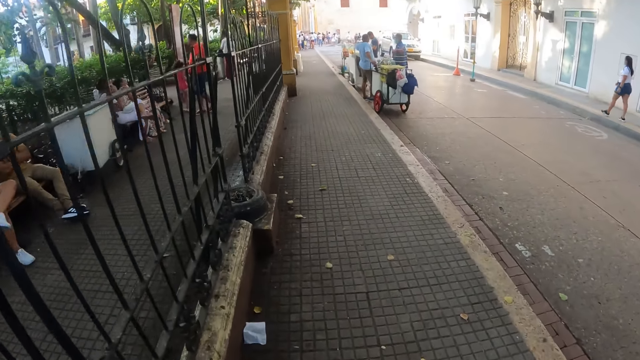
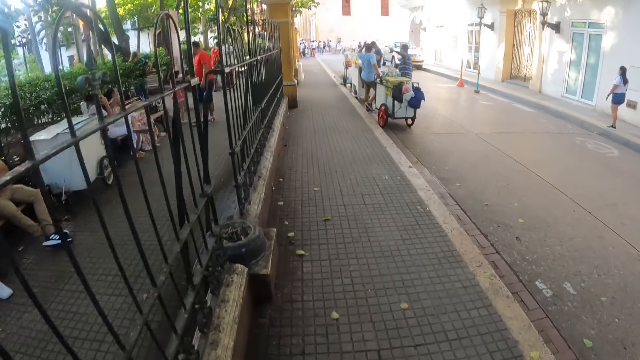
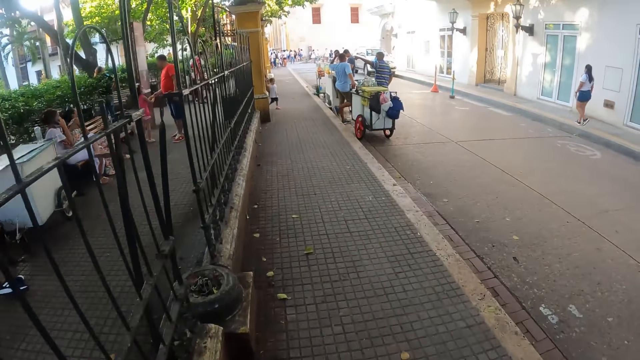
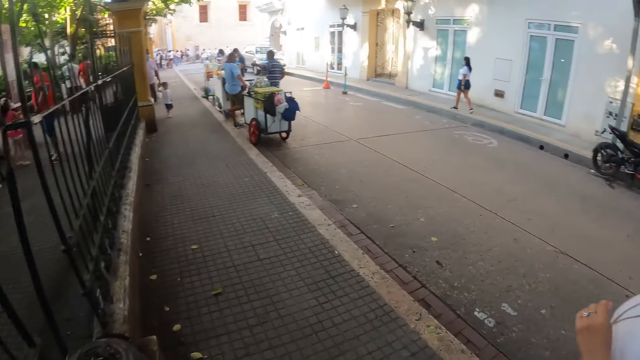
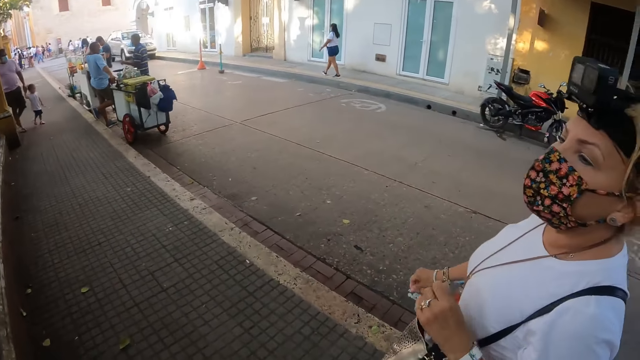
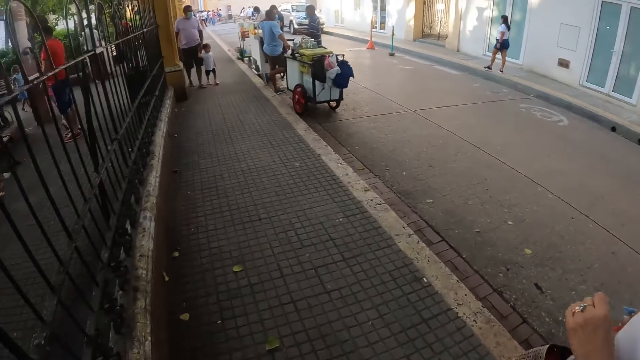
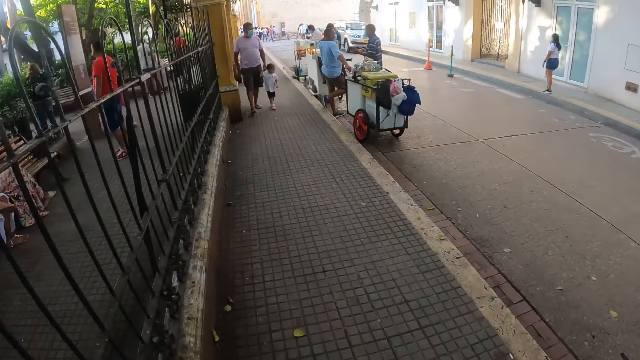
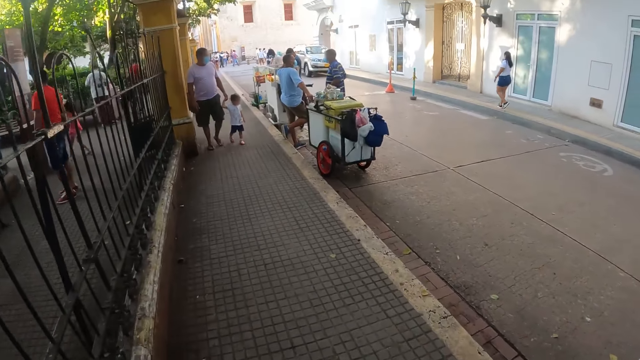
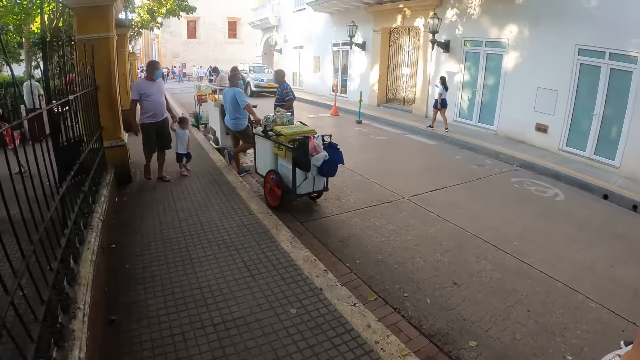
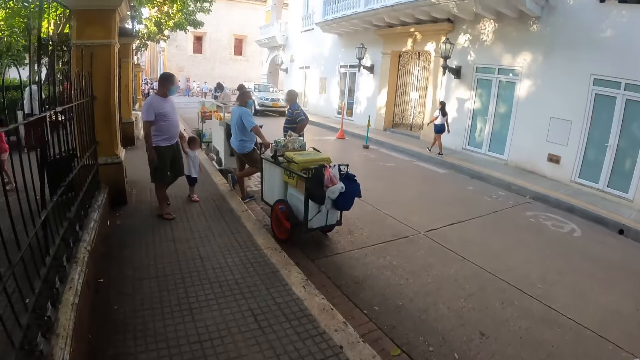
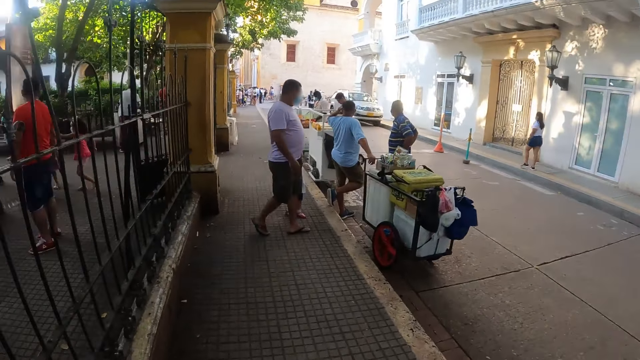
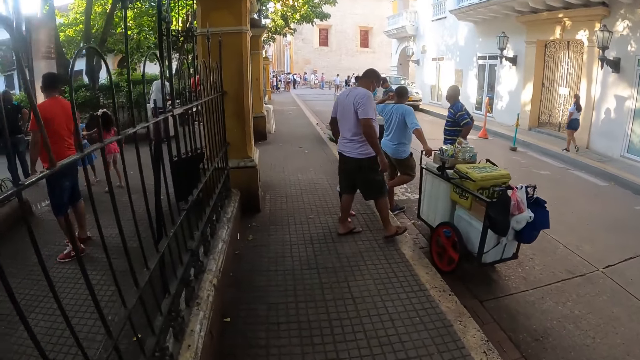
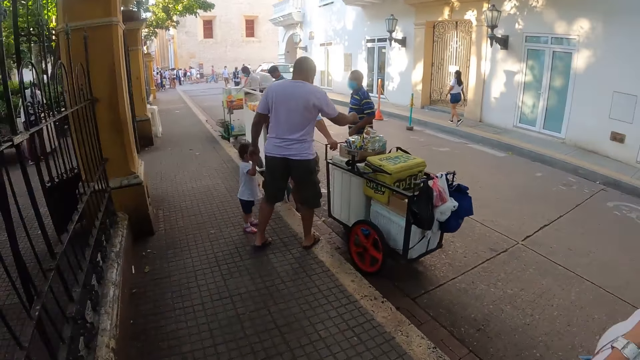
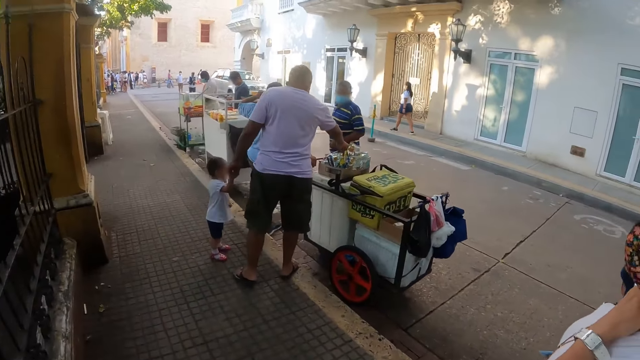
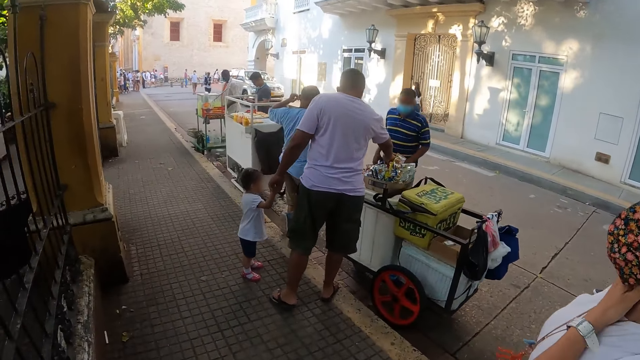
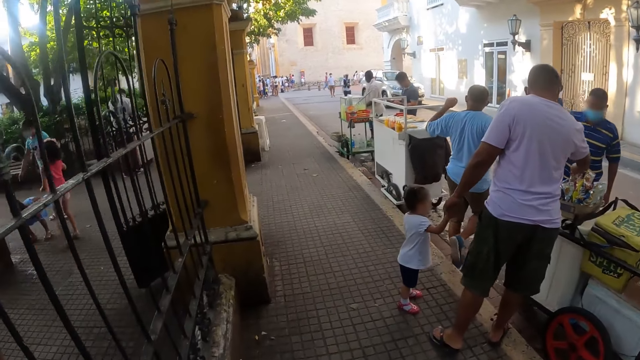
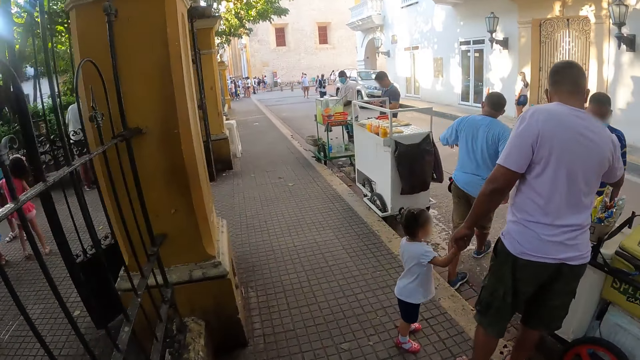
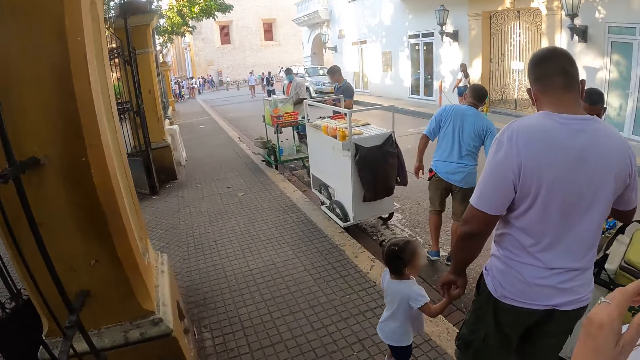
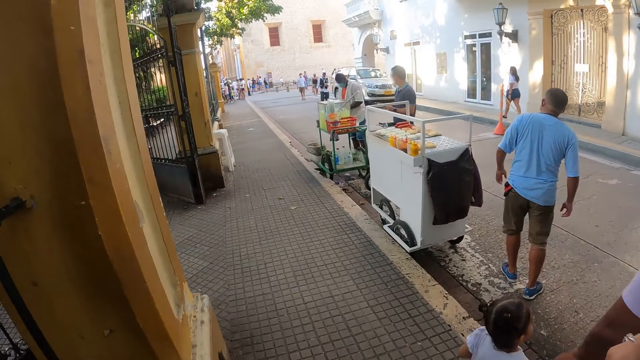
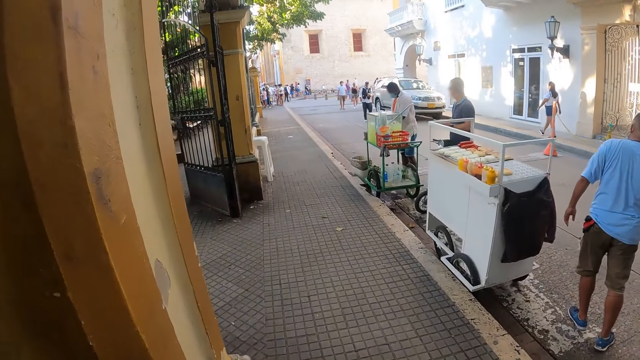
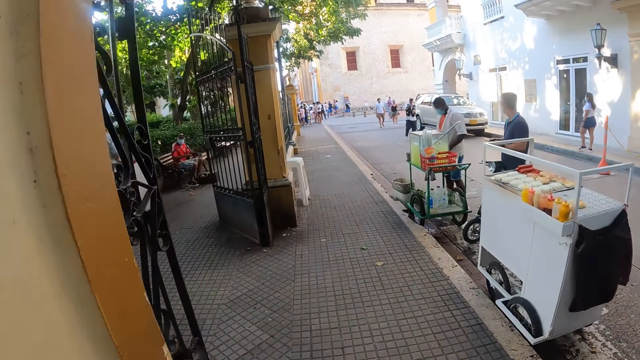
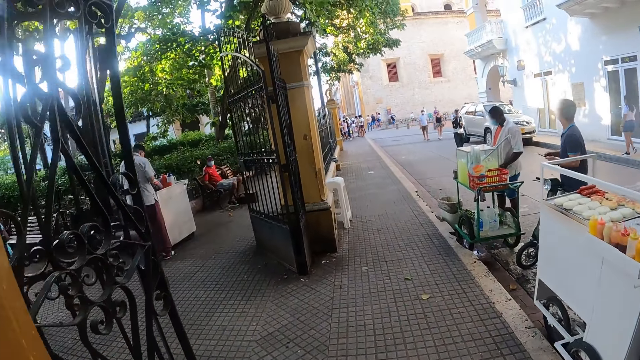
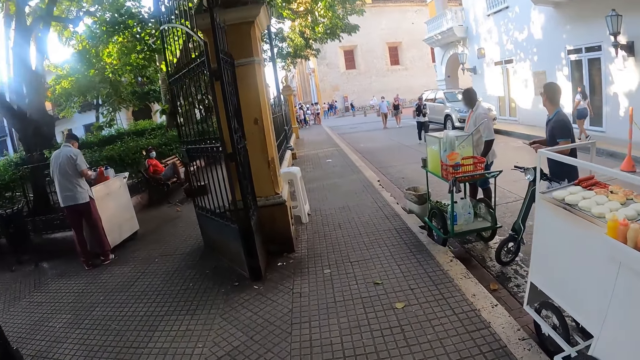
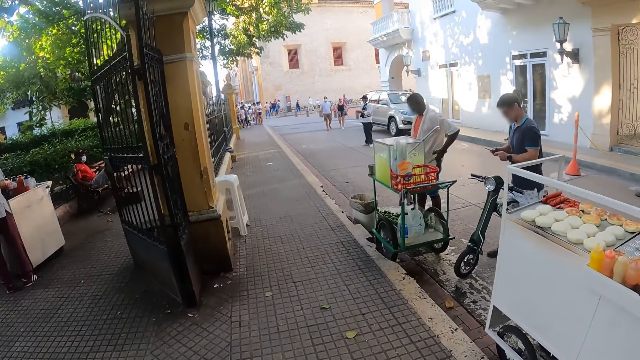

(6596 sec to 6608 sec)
A woman walks around. Another woman walks around. The first woman walks close to the camera wearer. The other woman walks around. The first woman touches her face.

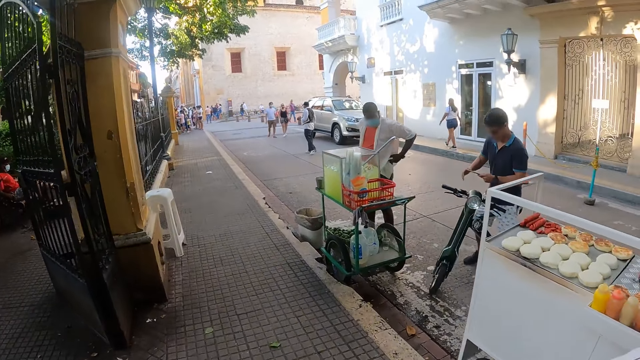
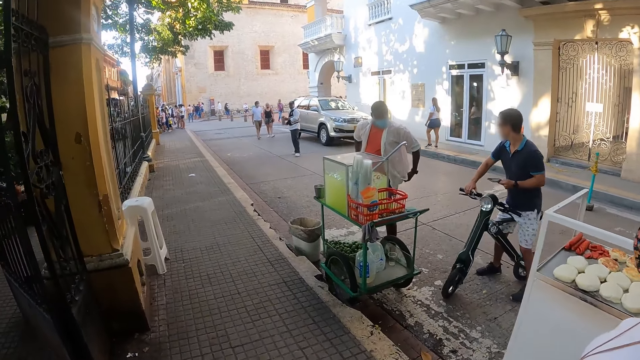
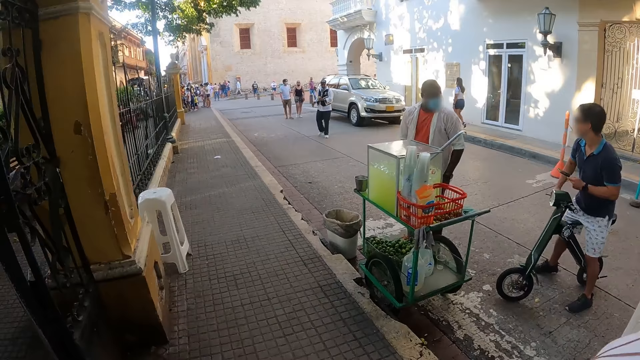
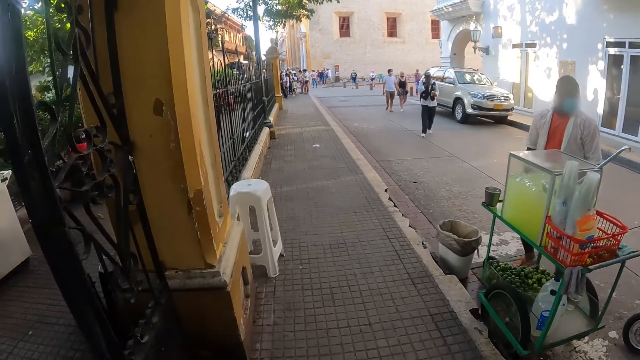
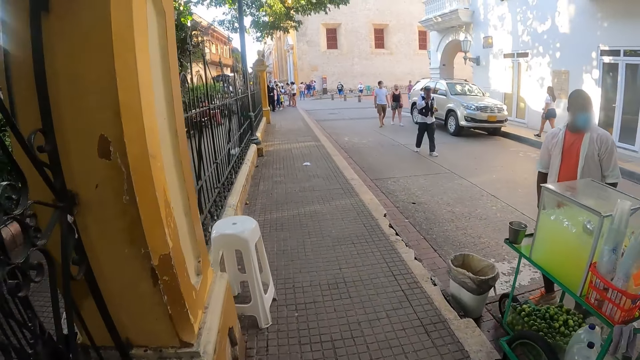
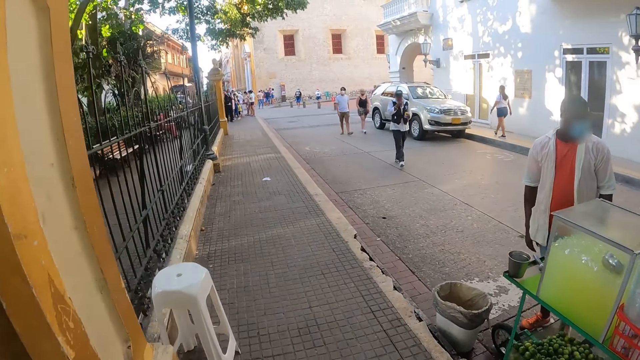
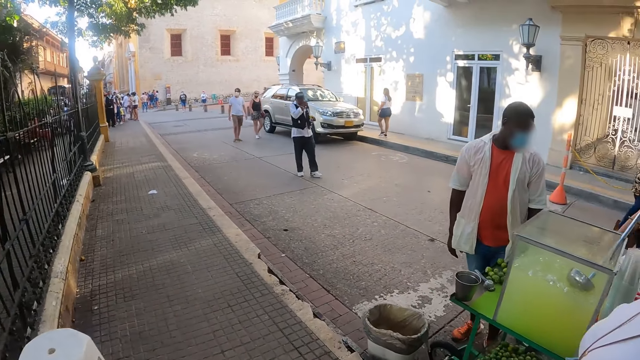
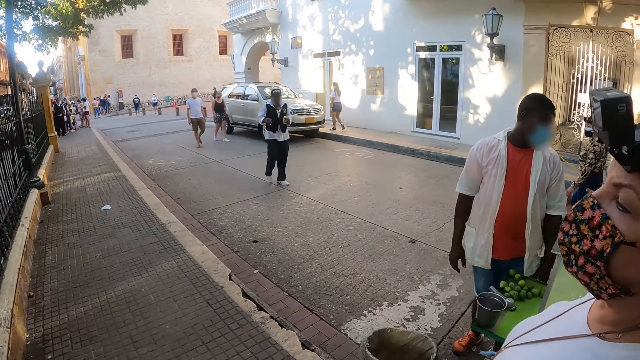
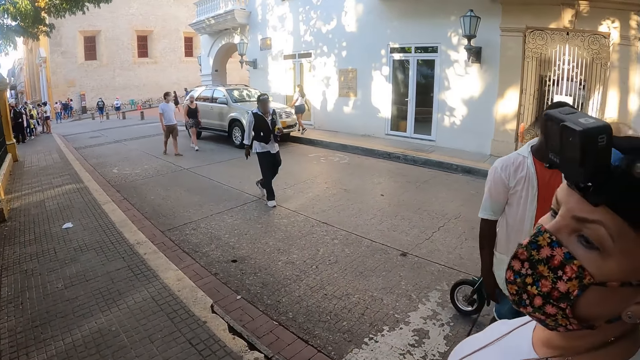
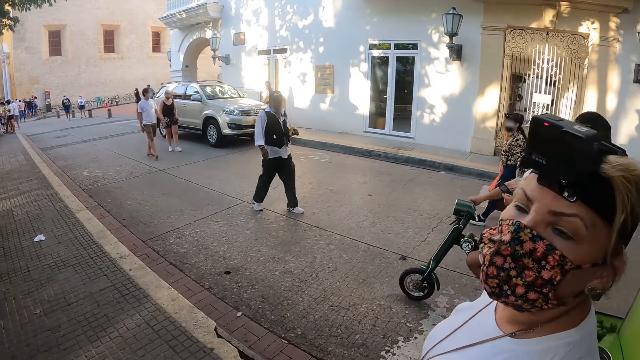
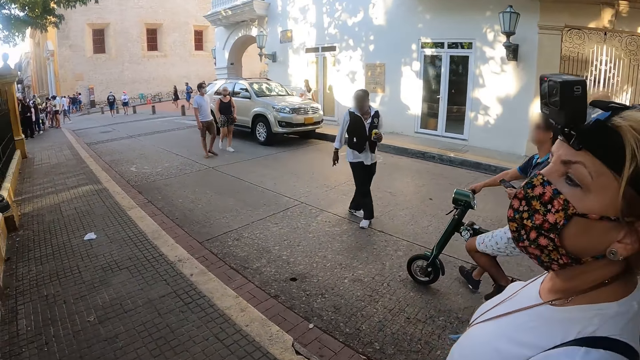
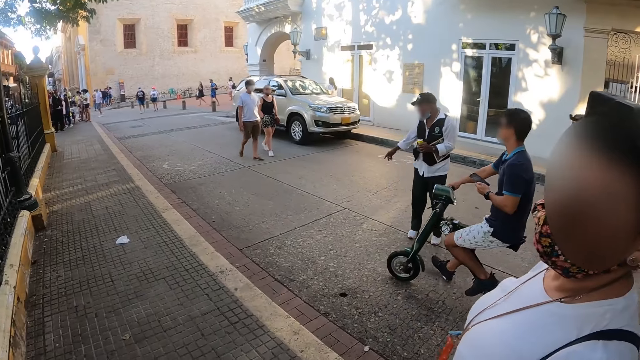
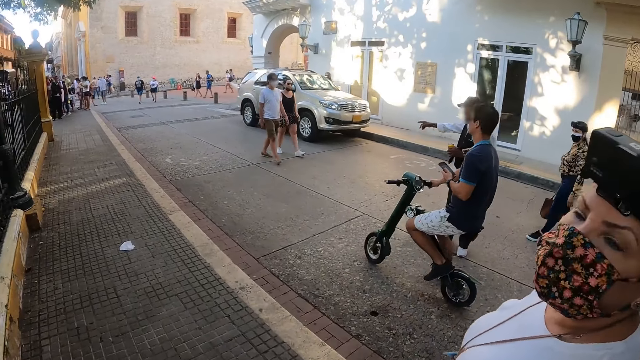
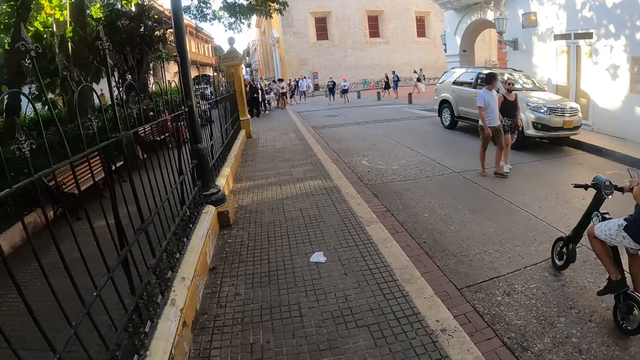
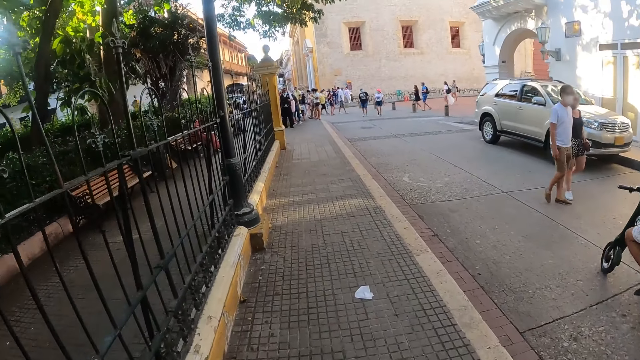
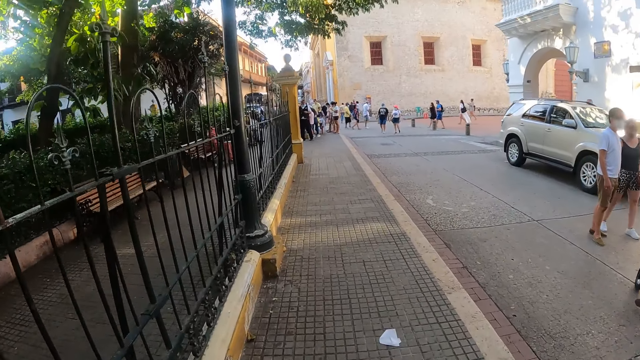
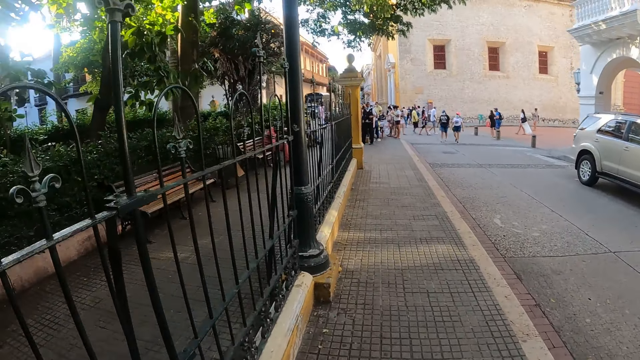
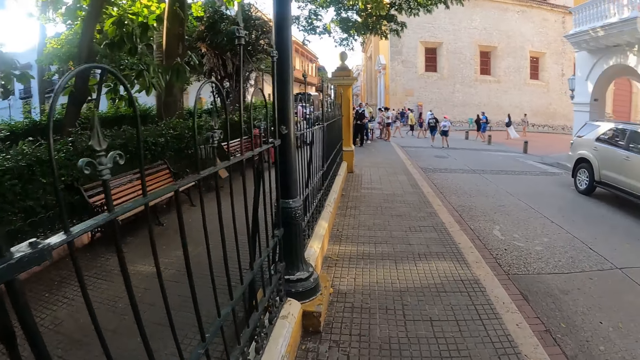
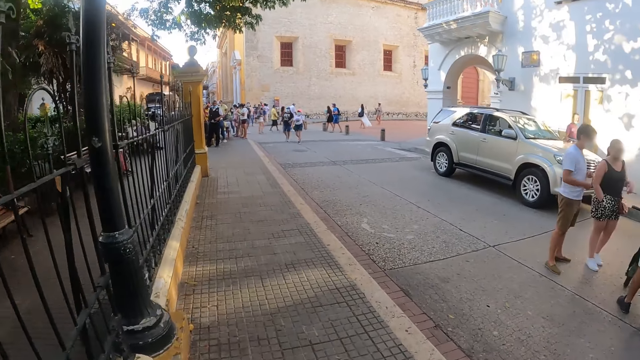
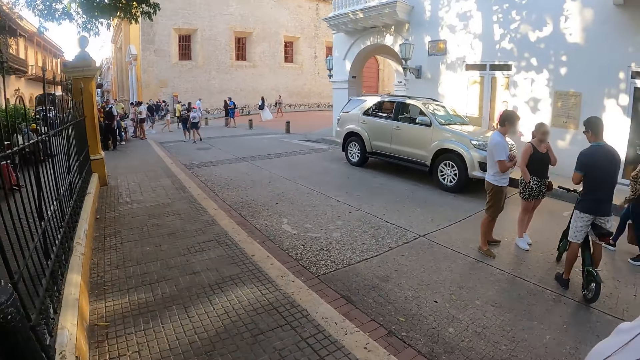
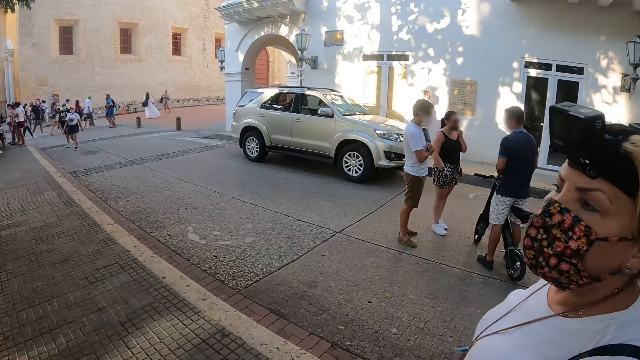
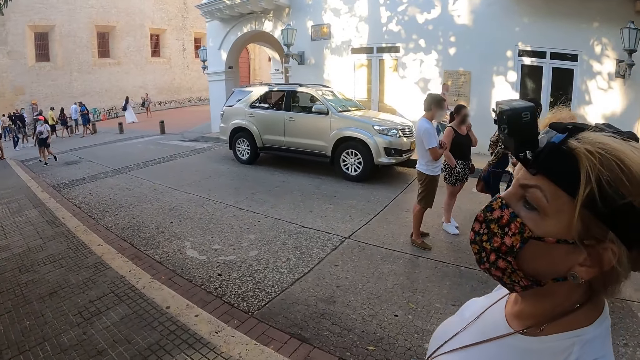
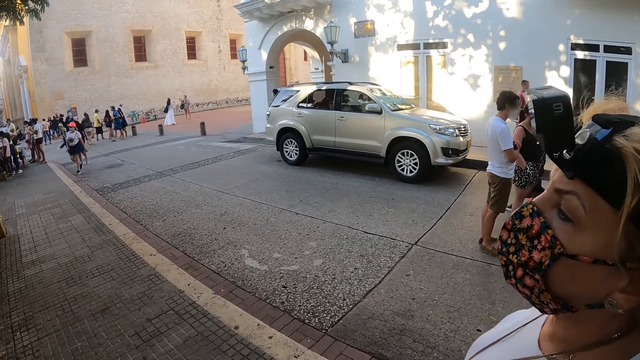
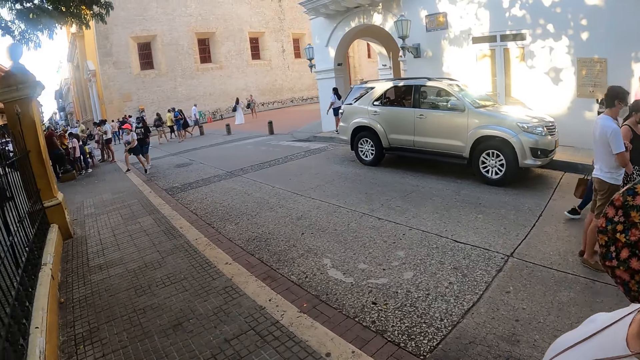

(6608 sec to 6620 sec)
A woman walks close to the camera wearer. The woman walks around. Another woman walks around. The first woman walks close to the camera wearer. The other woman walks around.
